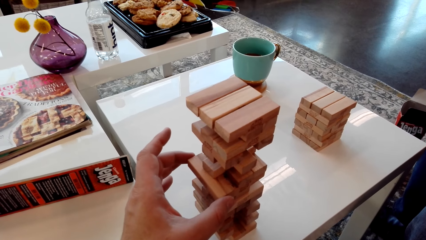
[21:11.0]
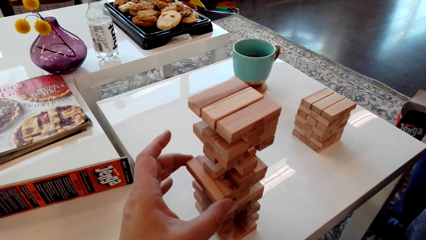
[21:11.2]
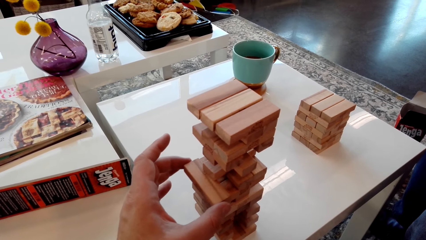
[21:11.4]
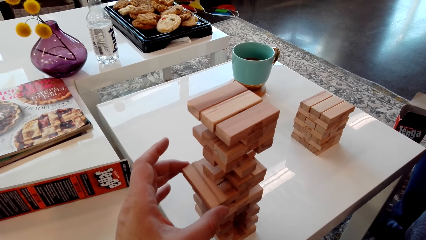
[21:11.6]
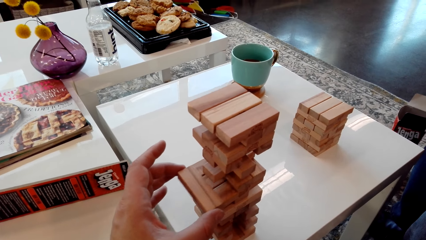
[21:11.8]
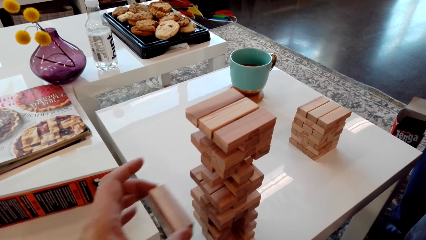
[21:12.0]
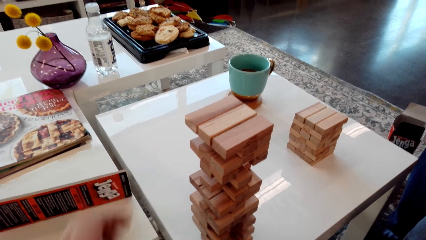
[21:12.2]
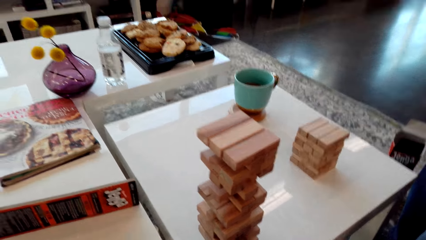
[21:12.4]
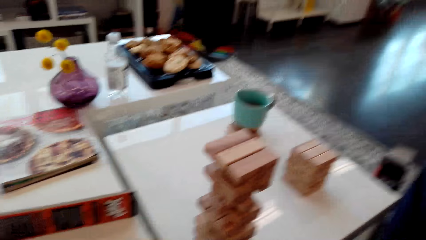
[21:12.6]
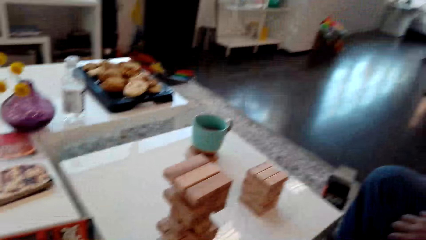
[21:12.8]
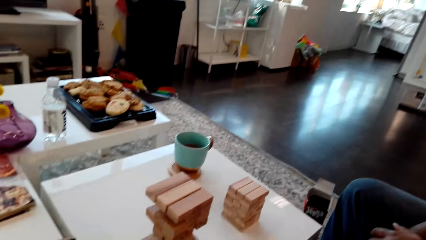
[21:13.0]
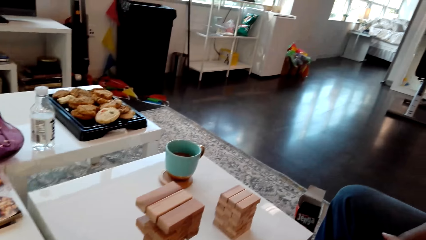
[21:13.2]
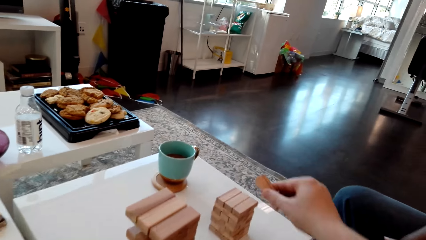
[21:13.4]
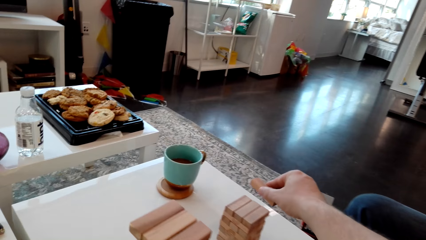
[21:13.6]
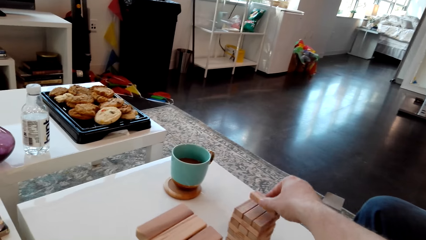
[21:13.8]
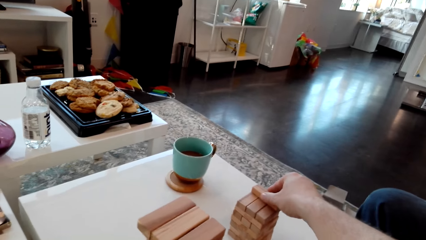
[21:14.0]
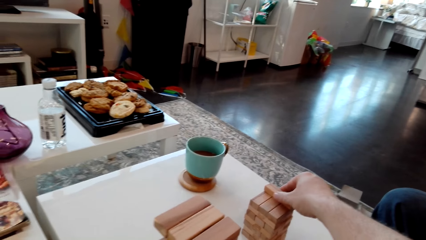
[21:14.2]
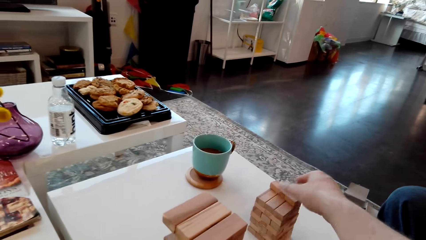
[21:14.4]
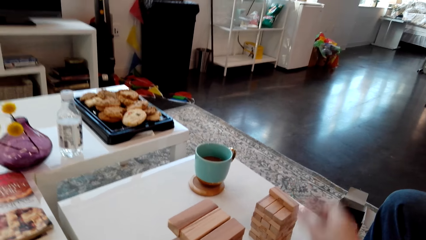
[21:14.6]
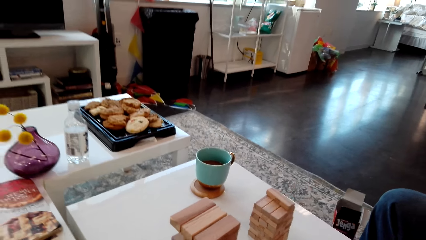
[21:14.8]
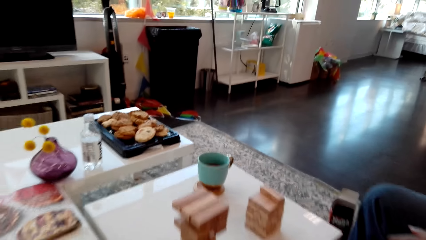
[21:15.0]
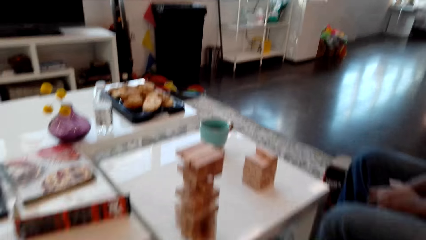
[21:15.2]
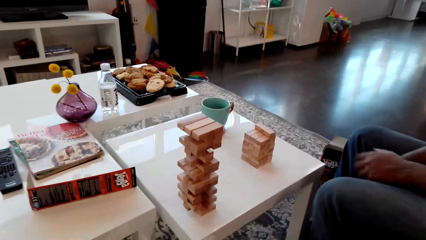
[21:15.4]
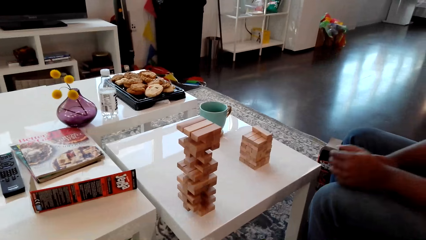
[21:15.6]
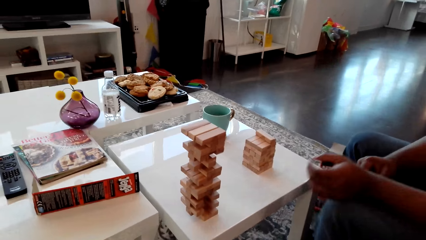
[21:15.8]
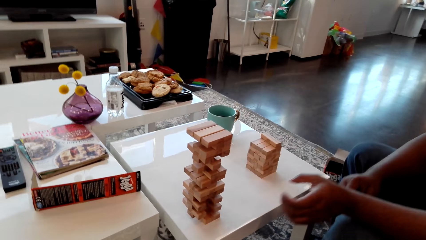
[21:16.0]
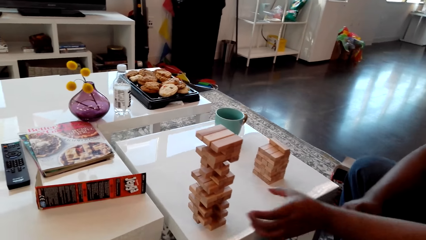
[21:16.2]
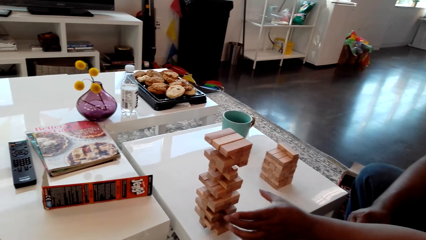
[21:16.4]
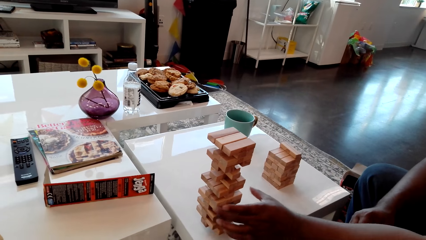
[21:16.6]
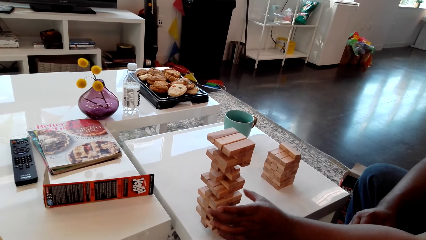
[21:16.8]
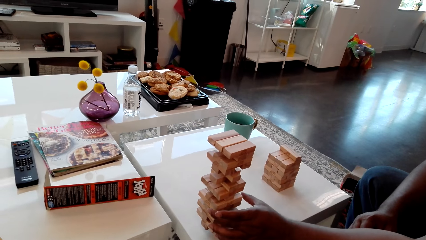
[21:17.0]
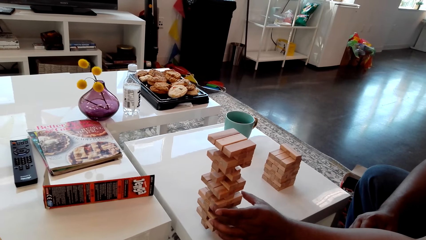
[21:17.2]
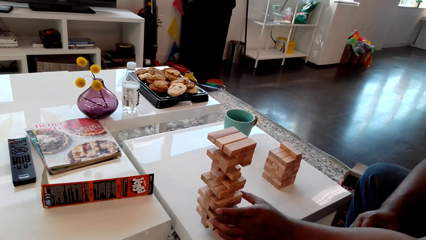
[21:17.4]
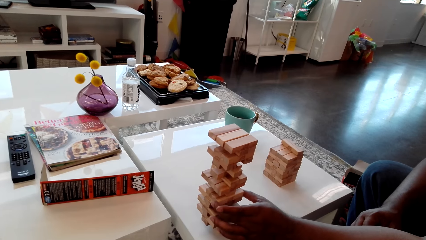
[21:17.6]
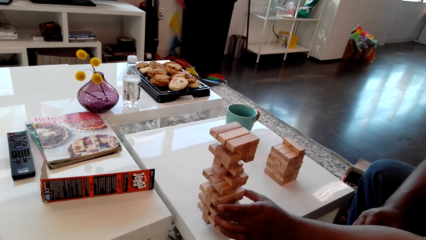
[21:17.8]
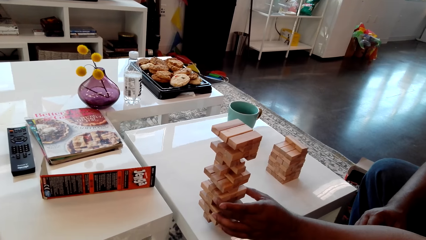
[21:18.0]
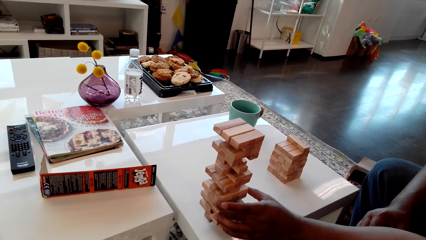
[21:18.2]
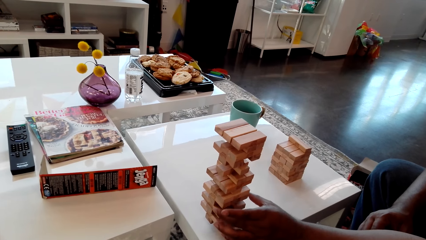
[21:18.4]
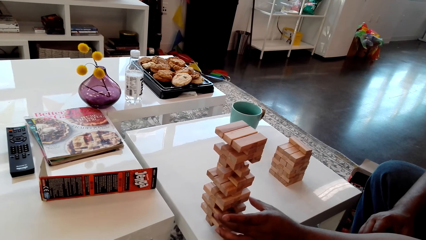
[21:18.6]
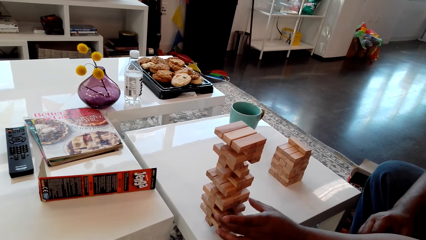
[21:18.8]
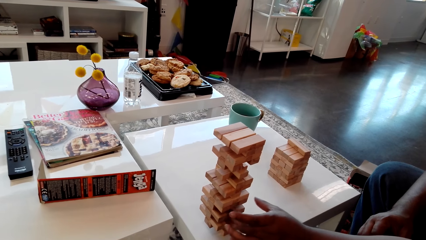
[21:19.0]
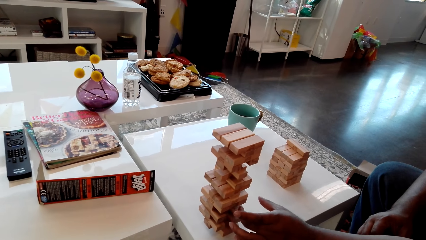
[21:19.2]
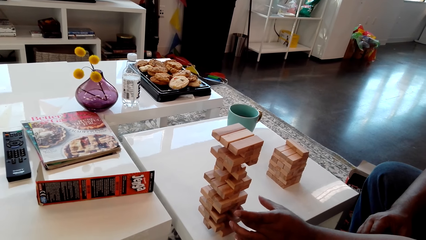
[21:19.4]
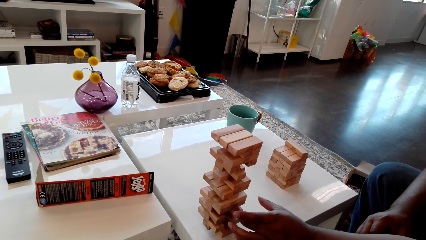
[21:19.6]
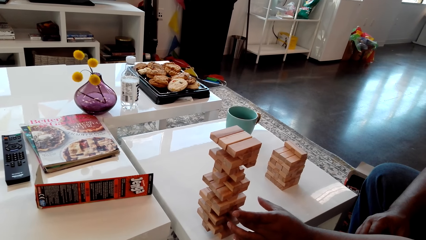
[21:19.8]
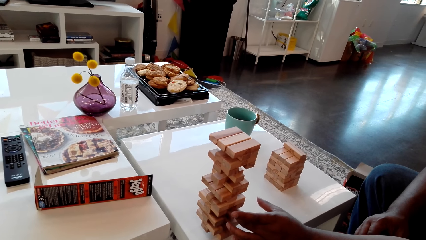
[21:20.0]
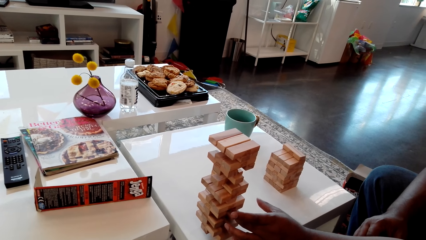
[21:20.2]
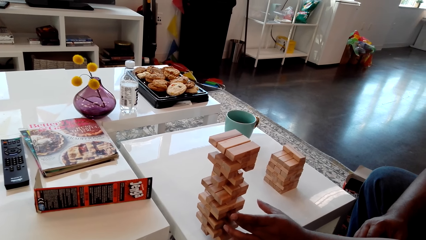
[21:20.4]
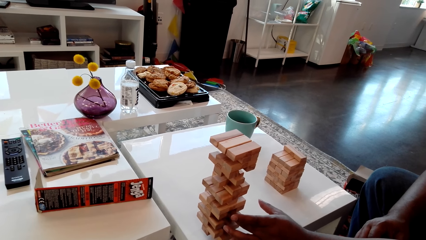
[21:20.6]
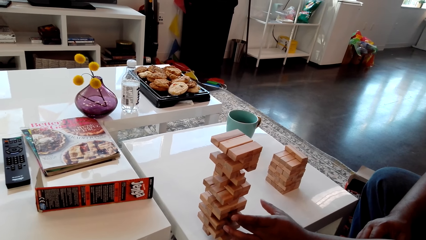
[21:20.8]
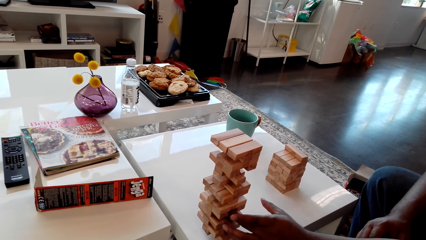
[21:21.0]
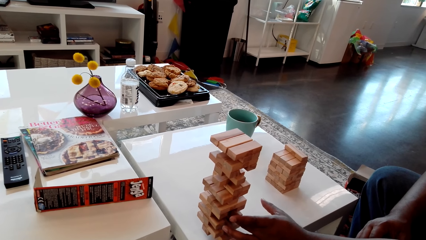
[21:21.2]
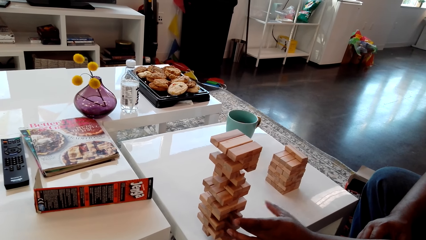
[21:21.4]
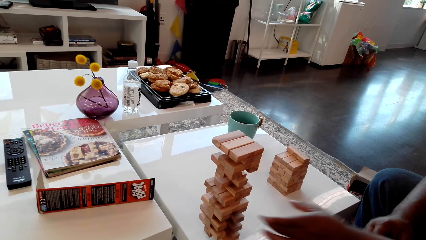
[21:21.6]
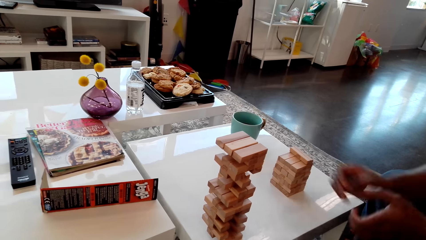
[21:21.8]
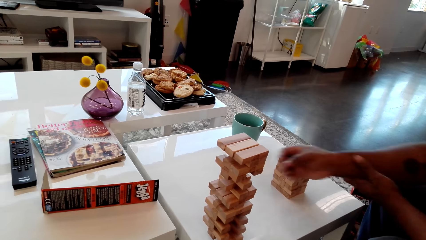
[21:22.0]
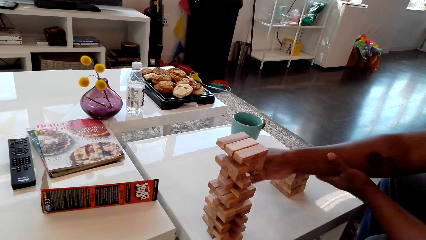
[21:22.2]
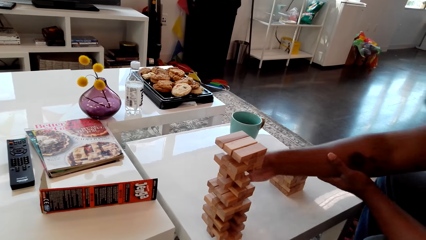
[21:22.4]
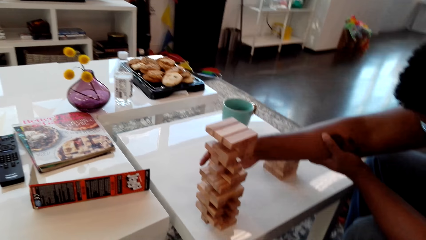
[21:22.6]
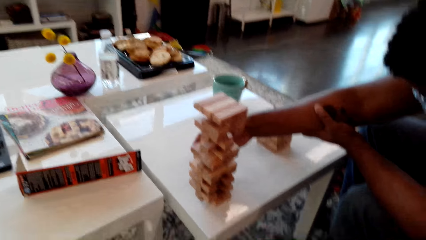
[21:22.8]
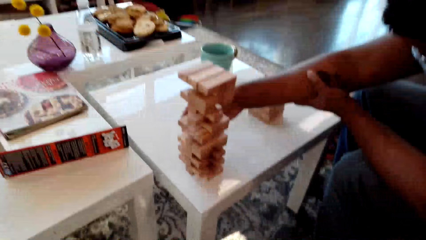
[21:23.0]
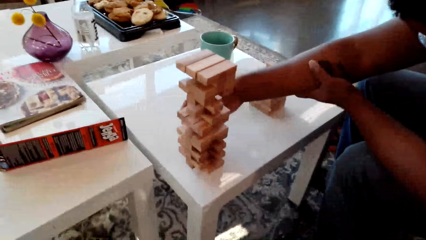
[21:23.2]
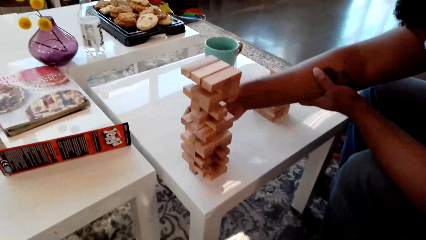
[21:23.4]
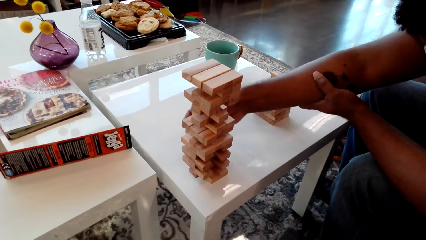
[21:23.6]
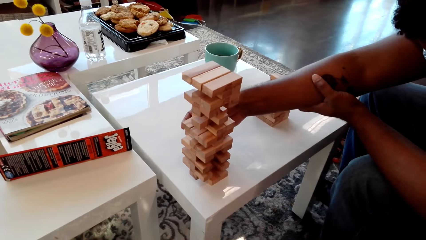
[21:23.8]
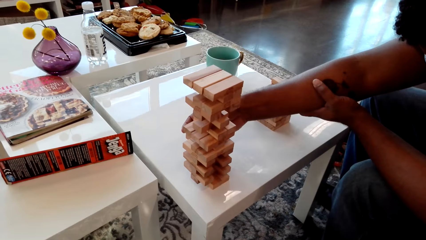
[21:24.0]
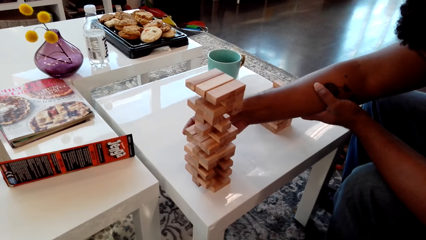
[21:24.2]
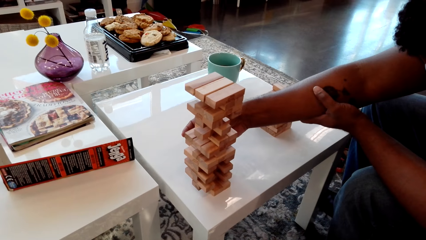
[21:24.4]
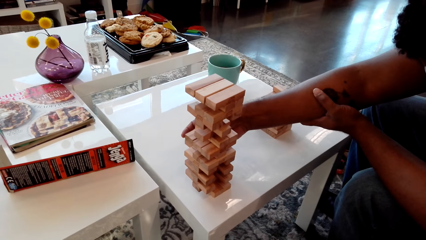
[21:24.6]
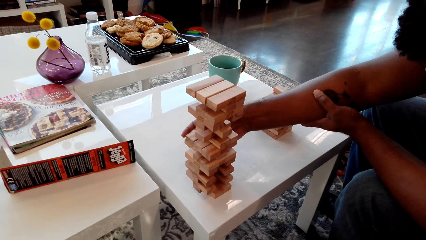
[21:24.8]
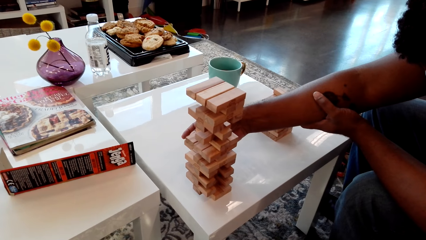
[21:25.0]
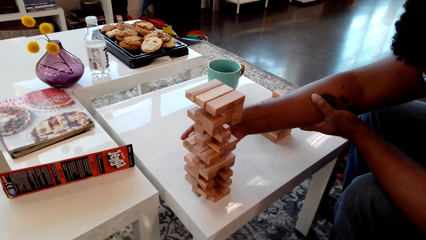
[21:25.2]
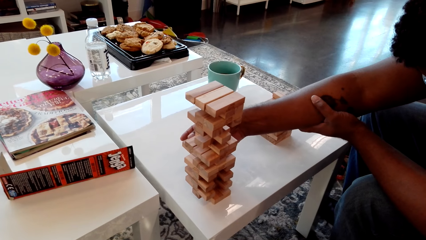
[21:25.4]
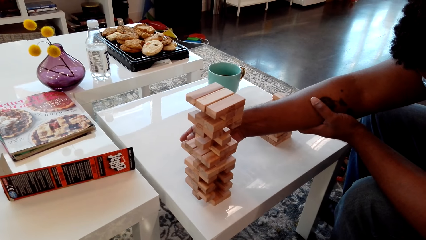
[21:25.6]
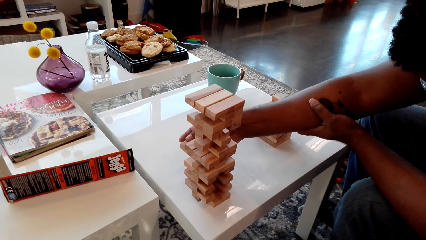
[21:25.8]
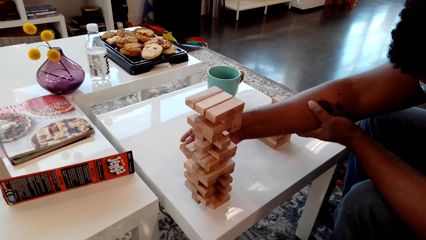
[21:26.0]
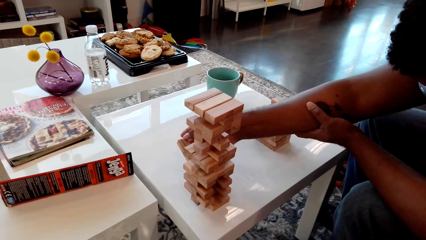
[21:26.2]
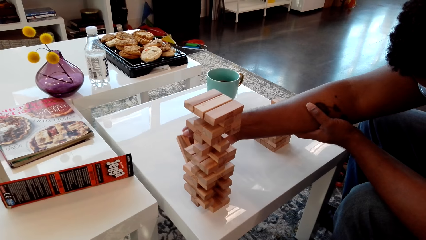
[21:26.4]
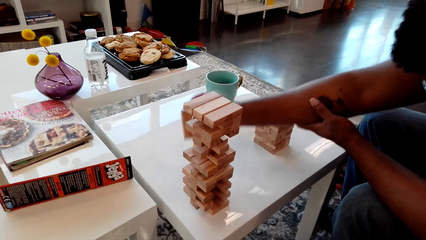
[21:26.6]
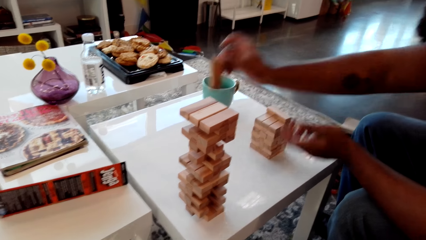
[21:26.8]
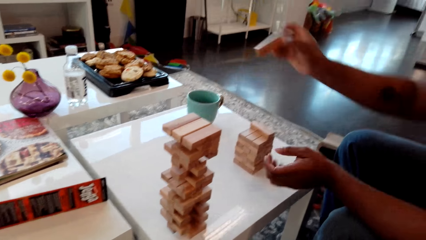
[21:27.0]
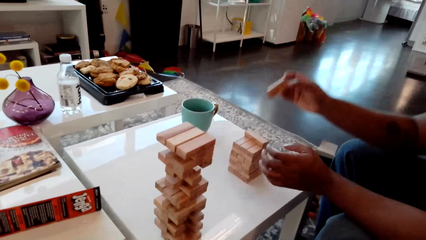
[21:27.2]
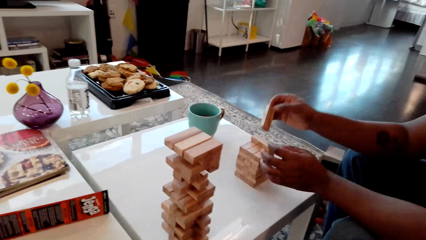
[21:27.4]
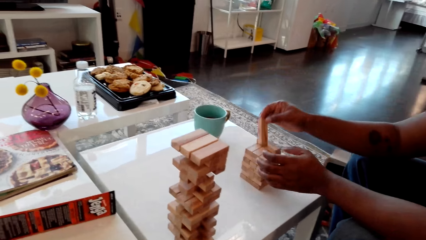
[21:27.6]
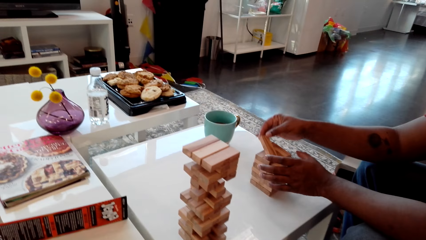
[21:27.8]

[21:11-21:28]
The camera wearer puts the giant tumbling block aside on the table. A man removes a piece of block from the stack of blocks of wood. The man removes the giant tumbling block from the tower.
